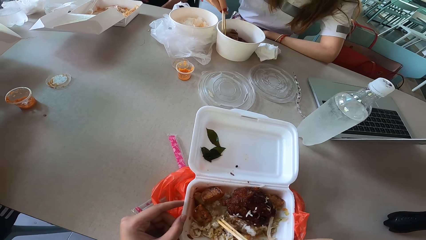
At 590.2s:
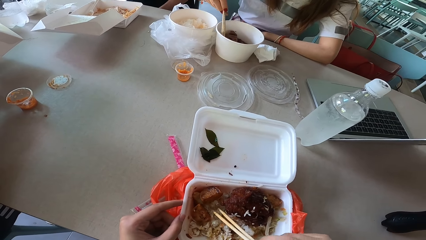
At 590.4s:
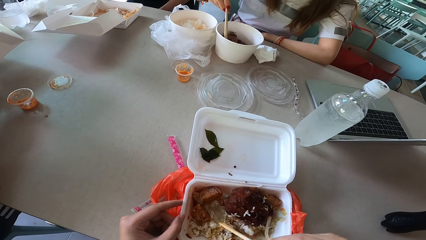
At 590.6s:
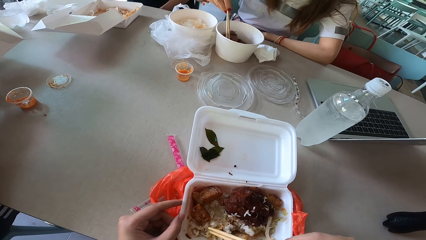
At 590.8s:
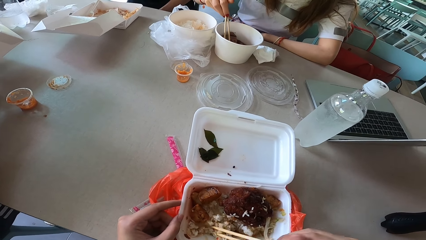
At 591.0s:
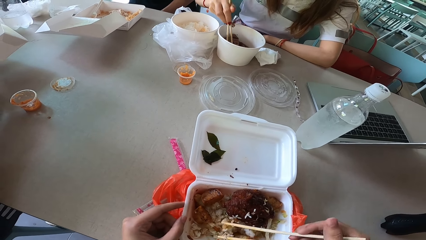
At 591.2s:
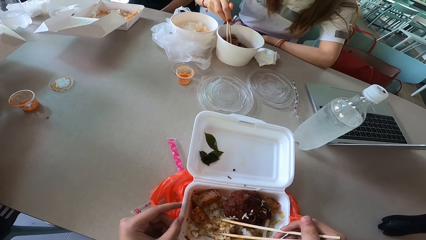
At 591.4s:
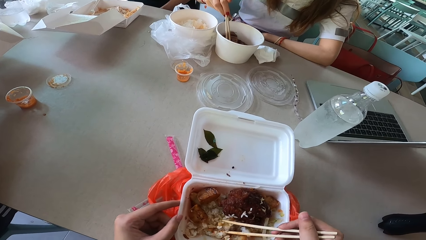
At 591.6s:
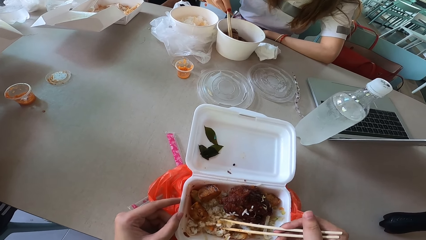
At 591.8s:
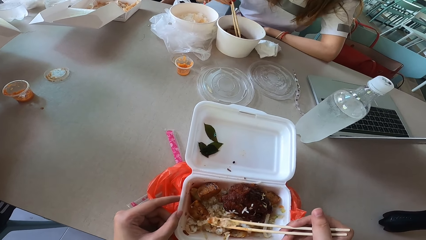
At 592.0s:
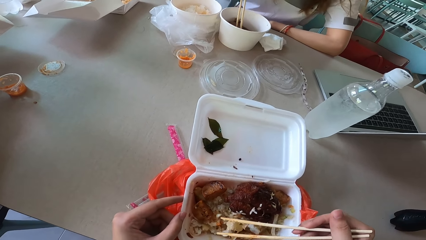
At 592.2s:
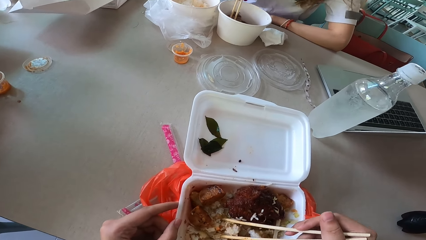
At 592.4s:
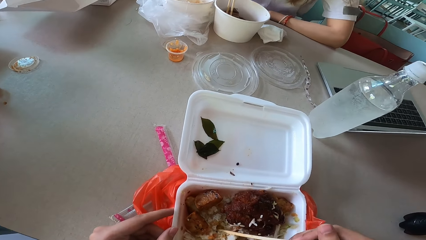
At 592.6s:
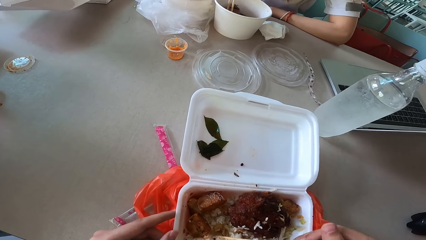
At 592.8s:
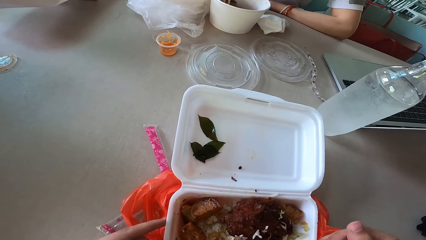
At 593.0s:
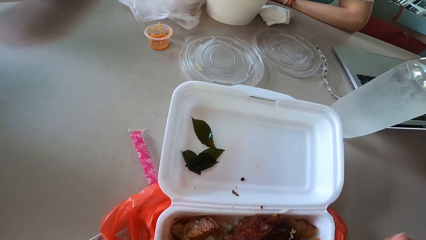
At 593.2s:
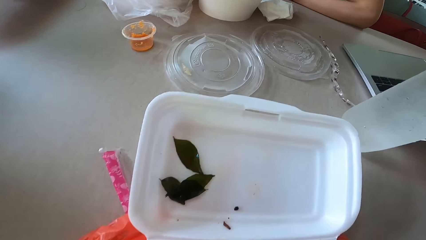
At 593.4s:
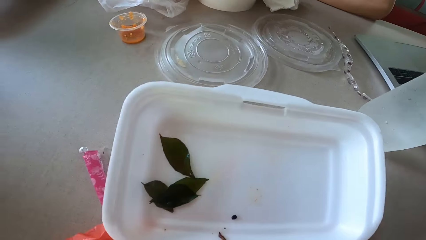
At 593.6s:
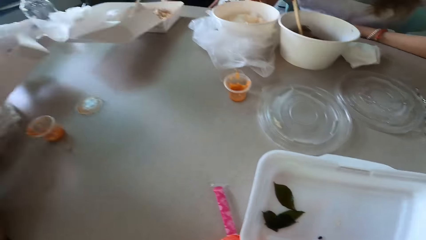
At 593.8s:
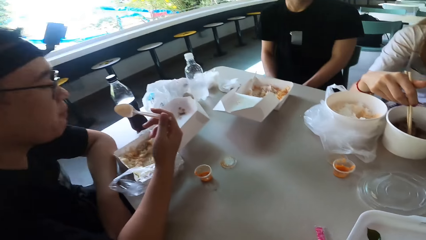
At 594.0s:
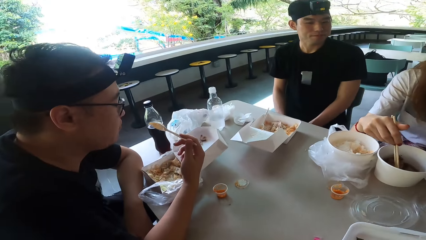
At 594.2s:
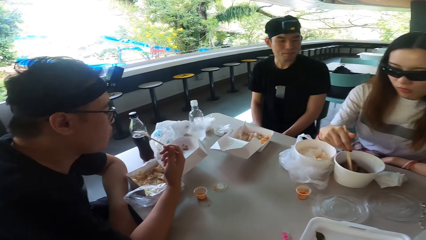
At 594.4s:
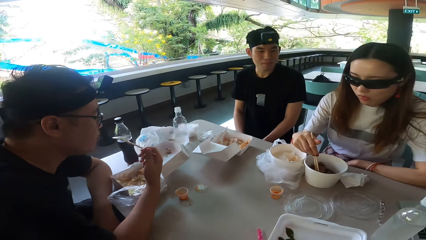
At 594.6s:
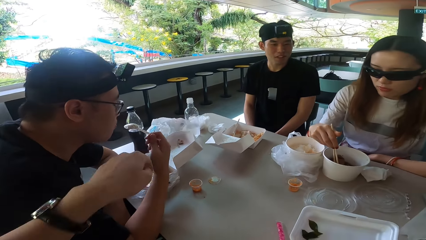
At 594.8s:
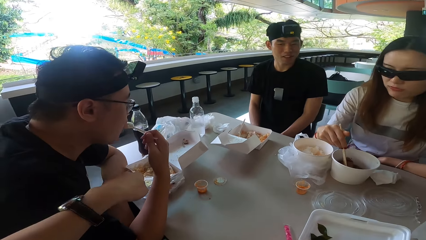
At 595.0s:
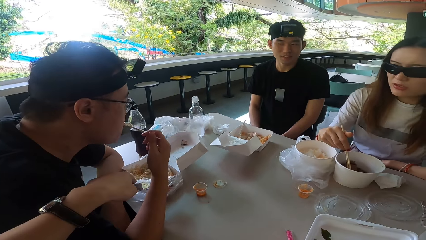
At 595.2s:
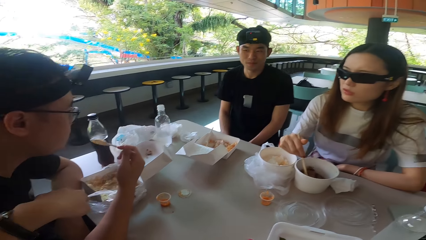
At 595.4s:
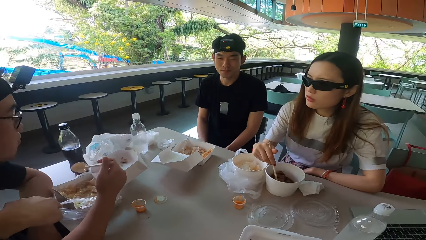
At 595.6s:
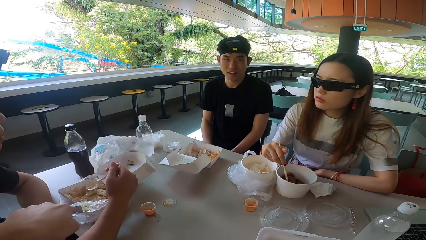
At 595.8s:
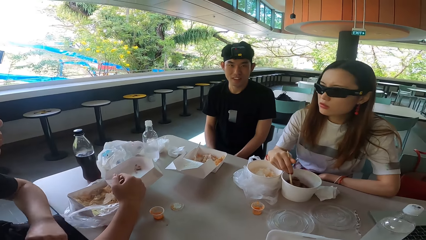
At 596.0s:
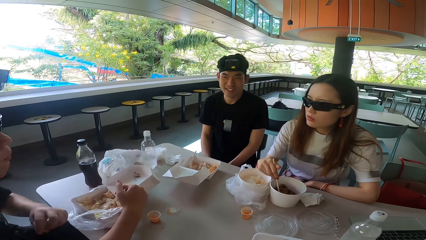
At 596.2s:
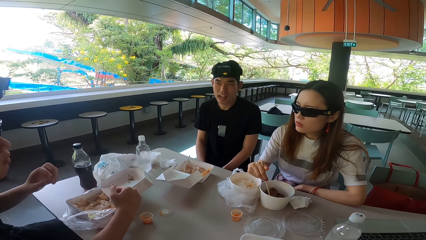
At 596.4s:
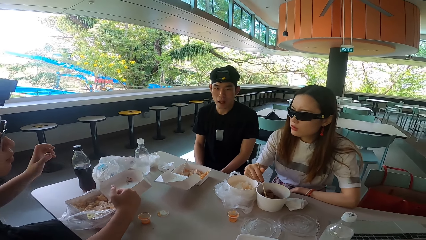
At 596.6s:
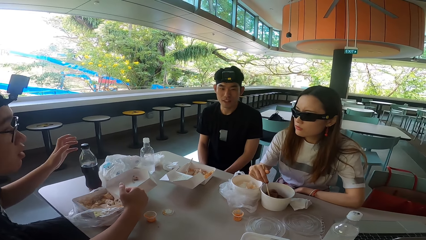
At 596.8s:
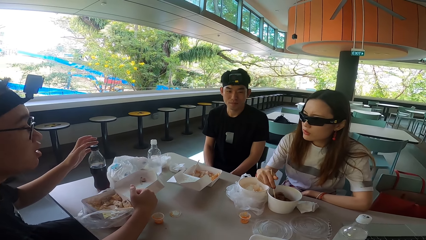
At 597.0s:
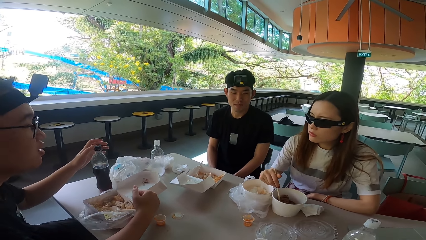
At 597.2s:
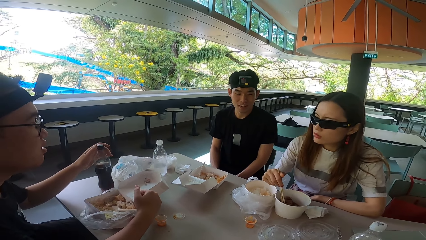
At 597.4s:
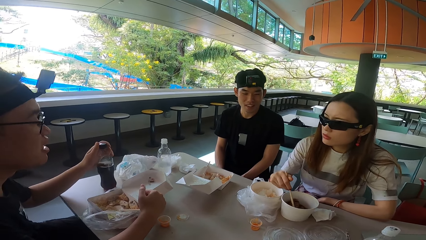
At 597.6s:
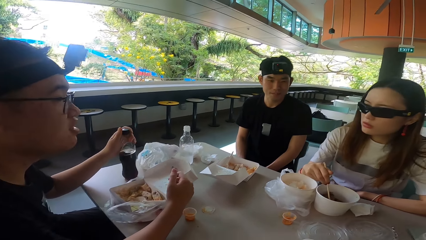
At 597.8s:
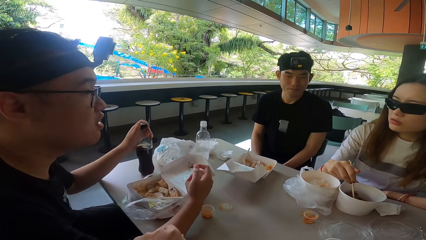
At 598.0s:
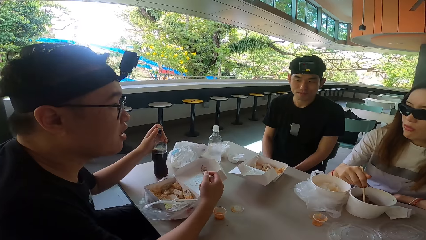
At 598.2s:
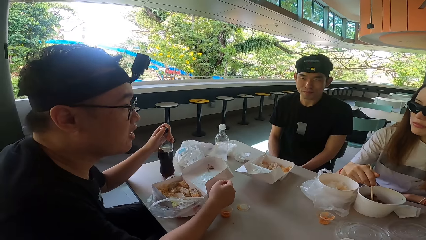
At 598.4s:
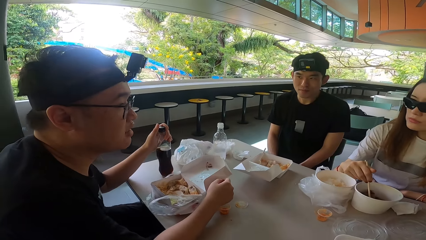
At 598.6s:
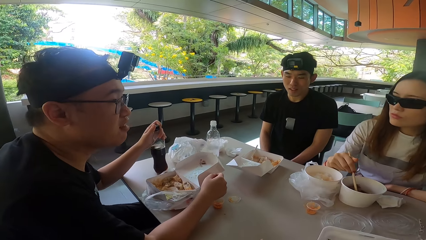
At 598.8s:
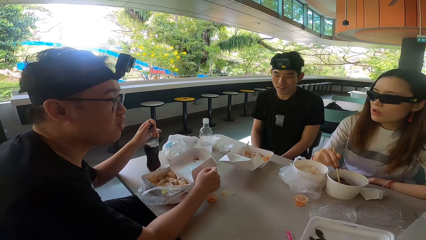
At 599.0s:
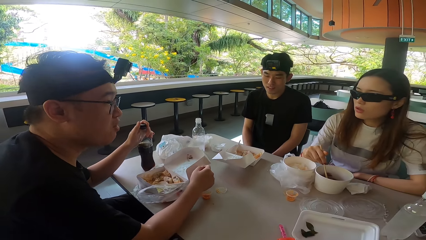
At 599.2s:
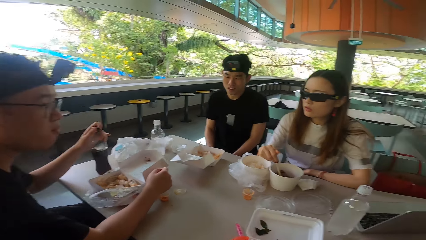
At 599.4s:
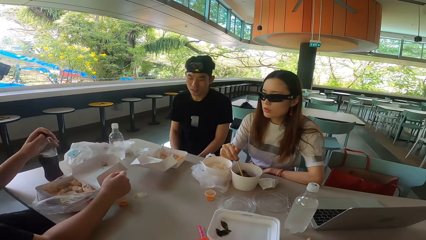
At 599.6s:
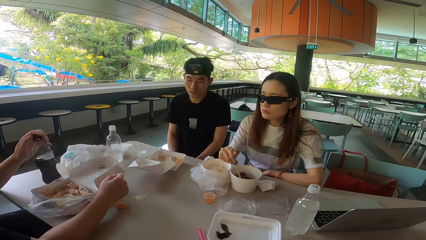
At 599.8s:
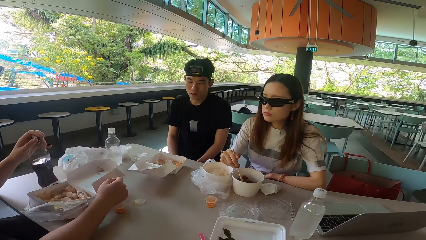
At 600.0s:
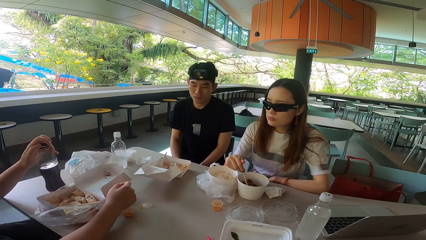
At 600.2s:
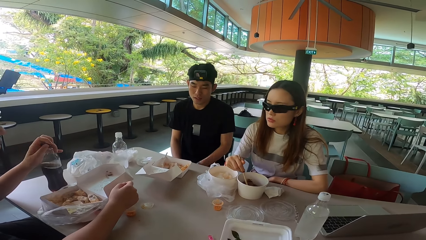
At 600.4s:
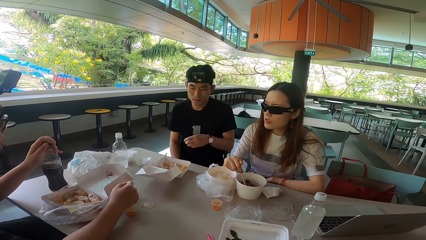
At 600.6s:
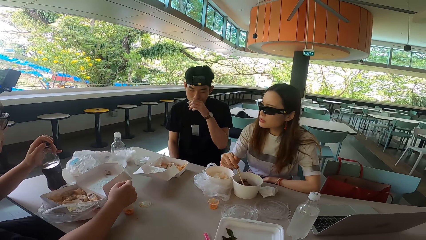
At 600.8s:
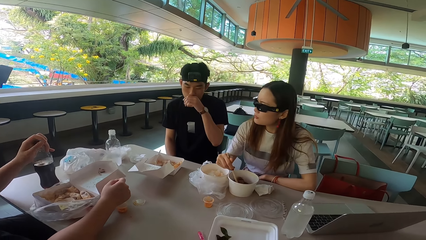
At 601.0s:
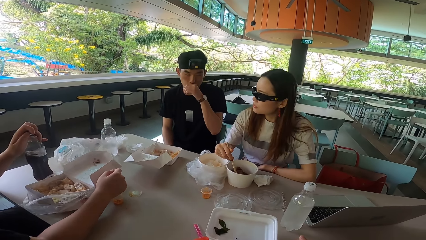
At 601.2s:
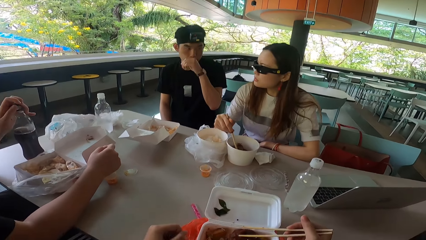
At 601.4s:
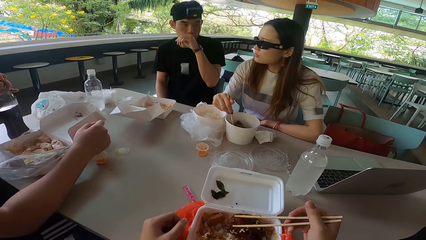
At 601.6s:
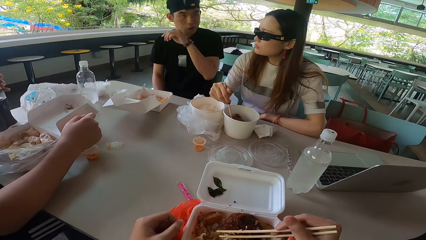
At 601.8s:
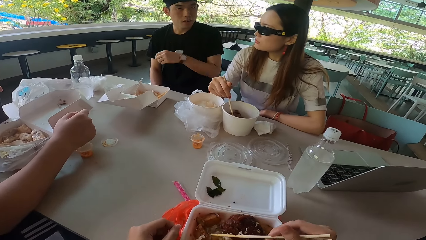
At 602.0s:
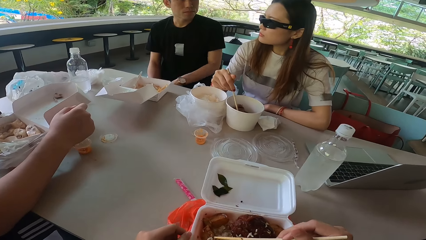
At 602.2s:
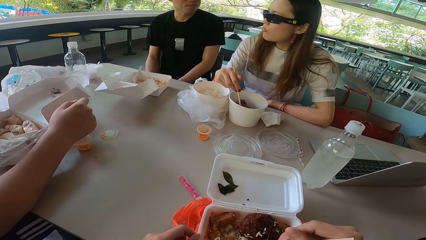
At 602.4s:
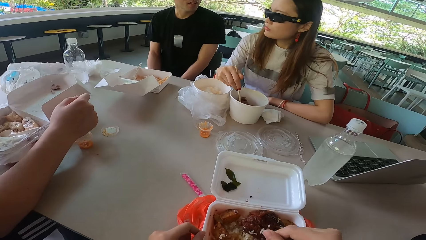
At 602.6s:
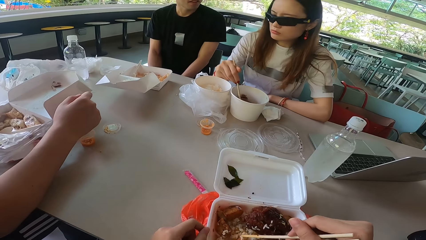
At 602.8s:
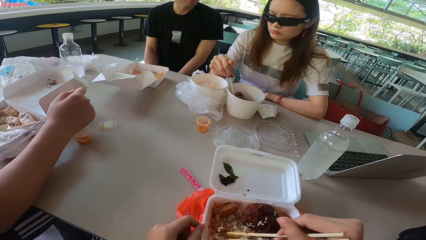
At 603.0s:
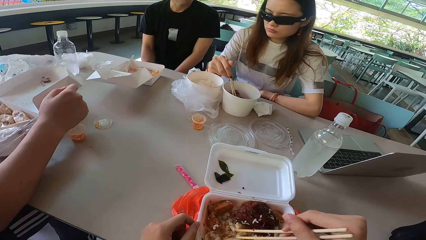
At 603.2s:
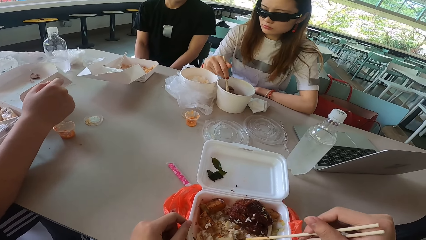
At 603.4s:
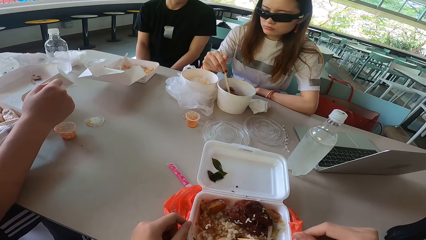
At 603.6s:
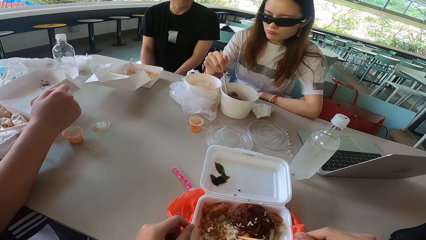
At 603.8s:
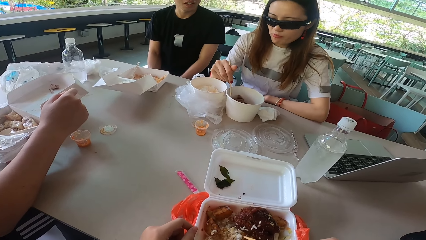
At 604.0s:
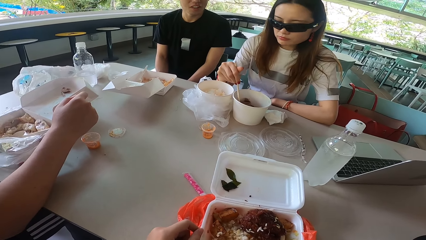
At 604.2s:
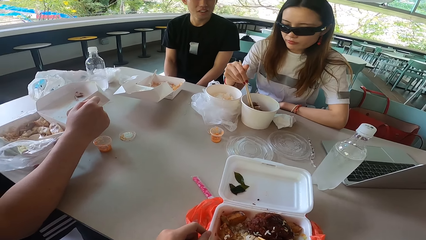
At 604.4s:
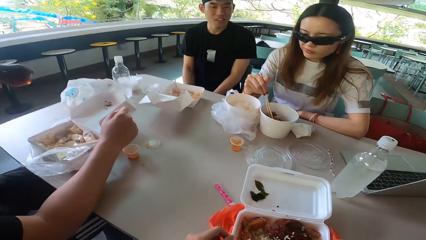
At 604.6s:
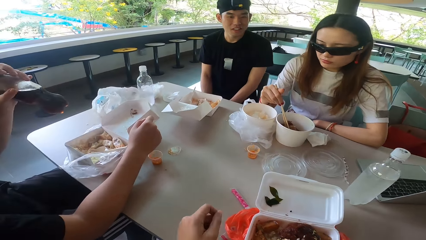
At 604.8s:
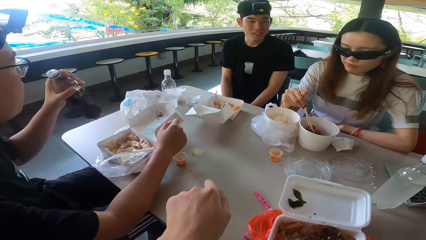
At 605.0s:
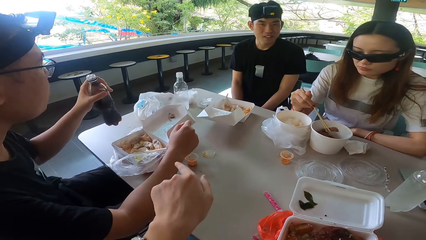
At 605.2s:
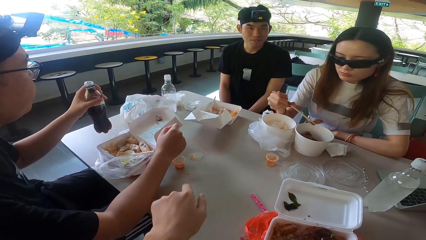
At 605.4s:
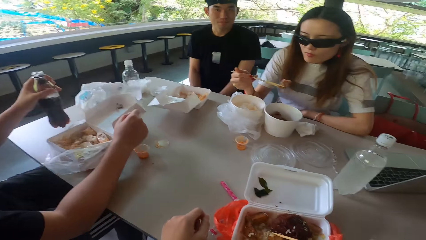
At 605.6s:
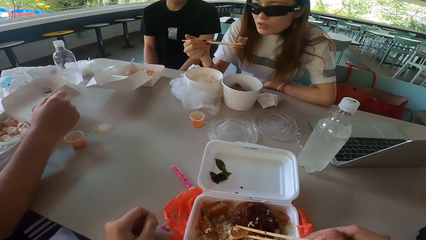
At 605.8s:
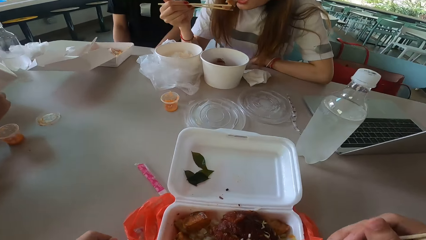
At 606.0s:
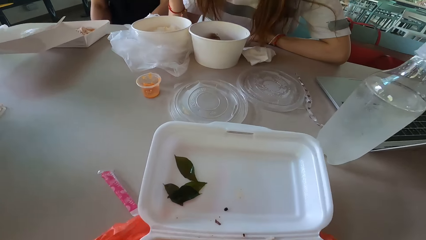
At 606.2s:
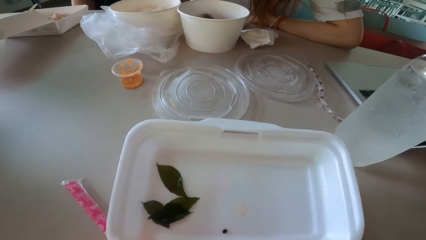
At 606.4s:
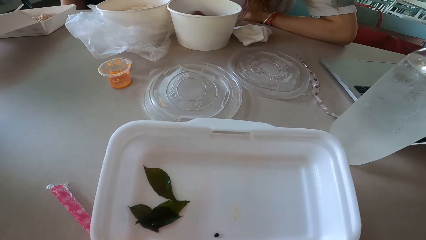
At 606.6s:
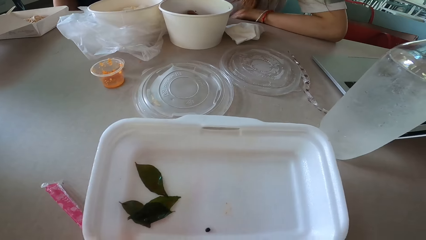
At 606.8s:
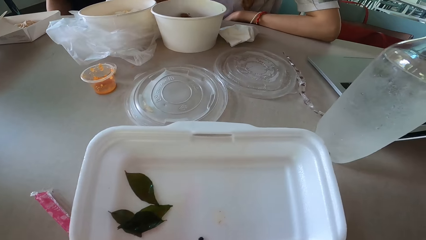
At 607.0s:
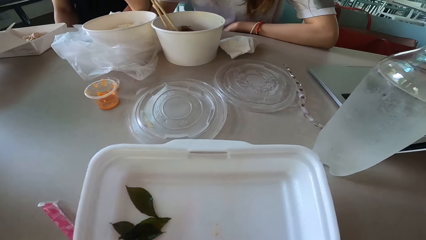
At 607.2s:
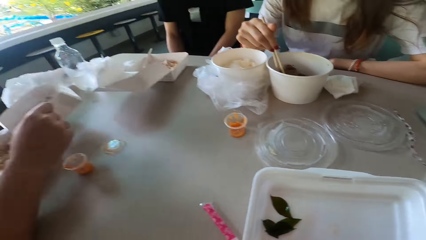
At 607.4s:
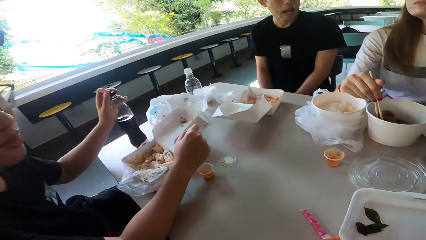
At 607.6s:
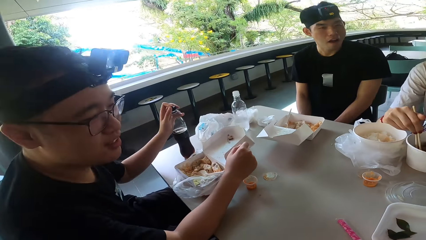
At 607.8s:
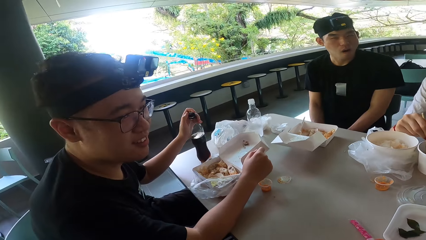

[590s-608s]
The camera wearer stirs food with a chopstick. A man licks a spoon. The camera wearer points at the food container and gestures his hand. Another man talks to the camera wearer. The first man touches a bottle and holds the bottle. The first man talks to a lady, the other man and the camera wearer. The lady talks to the camera wearer. The first man opens the bottle. The other man touches his nose and wipes his nose with his hand. The lady talks to the other man and turns right. The other man turns left and lowers his left hand. The camera wearer stirs the food with a chopstick. The lady turns forward and mixes something. The camera wearer lifts his hand off the table. The first man drinks something. The camera wearer gestures his hand and points at something. The lady eats something and picks something. The camera wearer puts his hand on the table.
